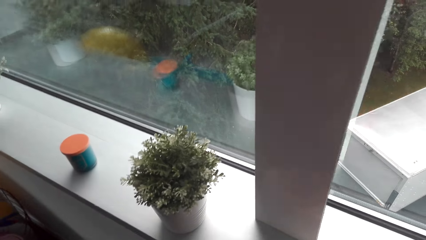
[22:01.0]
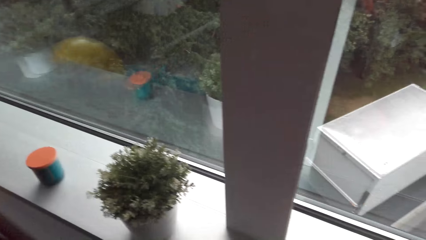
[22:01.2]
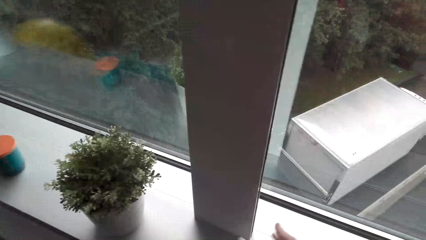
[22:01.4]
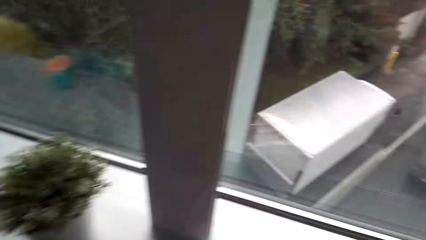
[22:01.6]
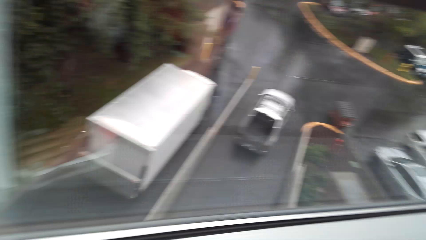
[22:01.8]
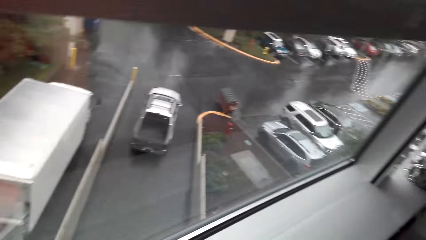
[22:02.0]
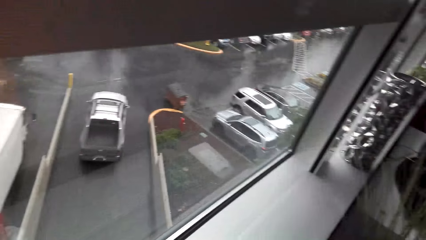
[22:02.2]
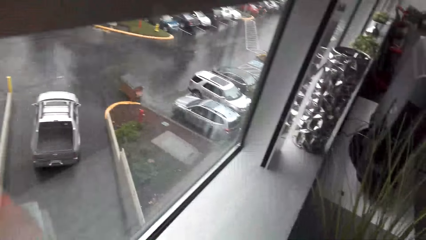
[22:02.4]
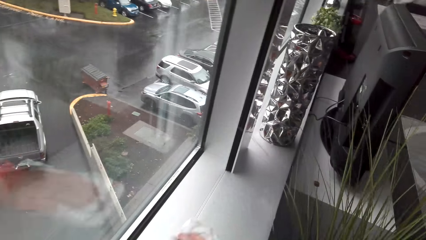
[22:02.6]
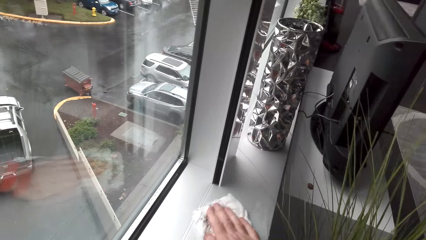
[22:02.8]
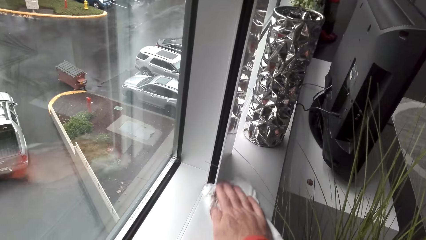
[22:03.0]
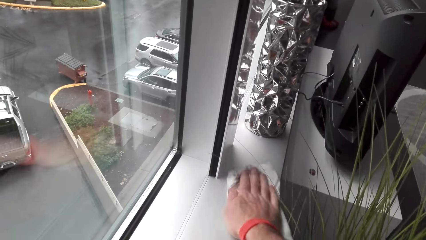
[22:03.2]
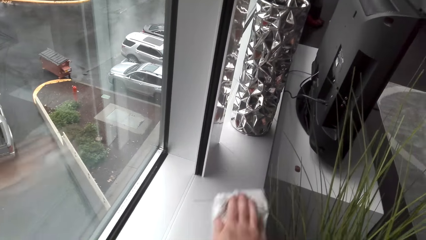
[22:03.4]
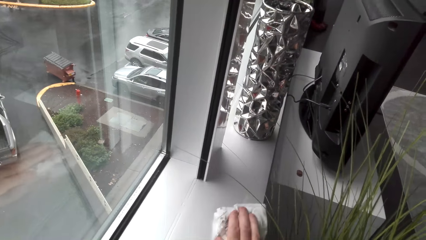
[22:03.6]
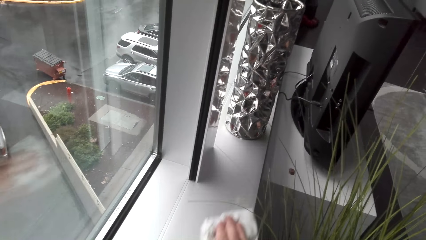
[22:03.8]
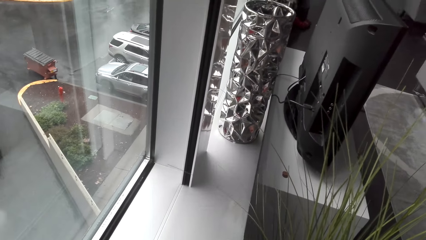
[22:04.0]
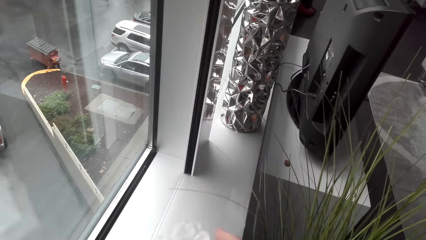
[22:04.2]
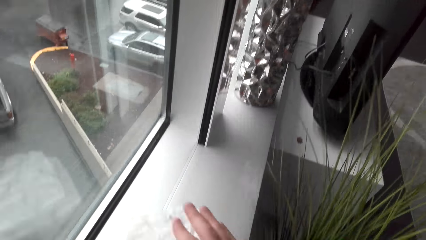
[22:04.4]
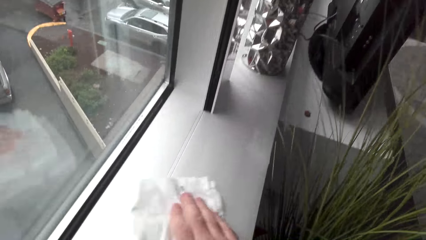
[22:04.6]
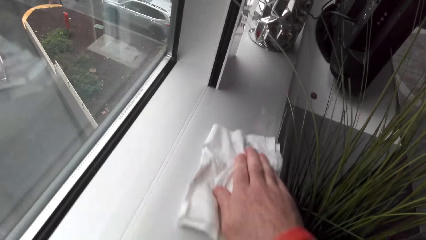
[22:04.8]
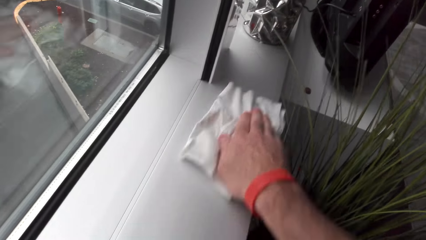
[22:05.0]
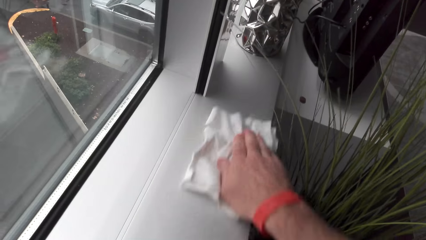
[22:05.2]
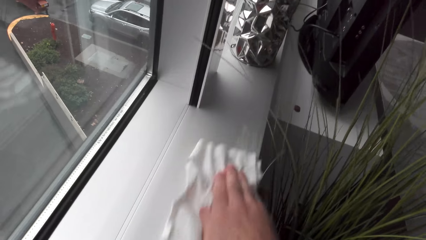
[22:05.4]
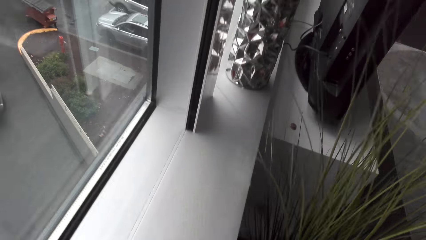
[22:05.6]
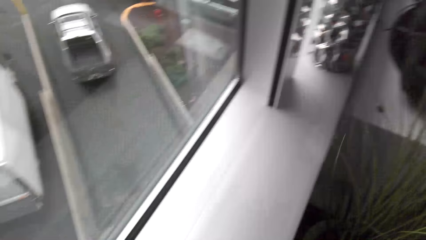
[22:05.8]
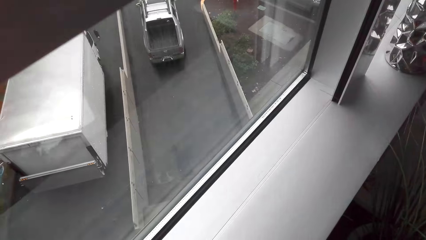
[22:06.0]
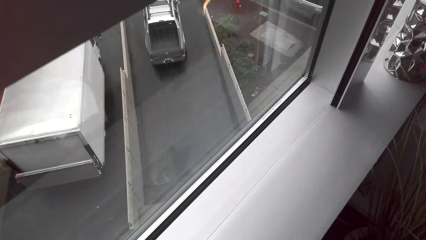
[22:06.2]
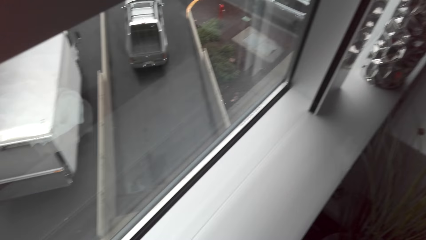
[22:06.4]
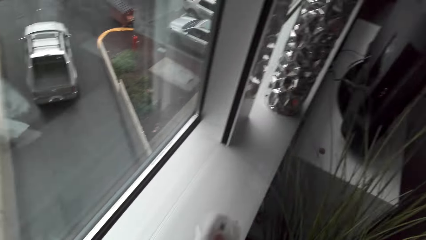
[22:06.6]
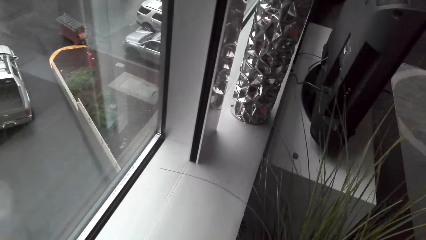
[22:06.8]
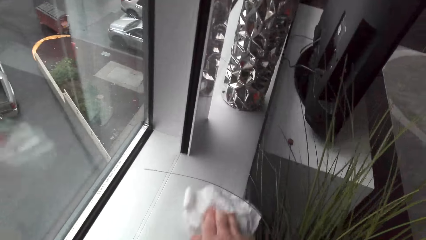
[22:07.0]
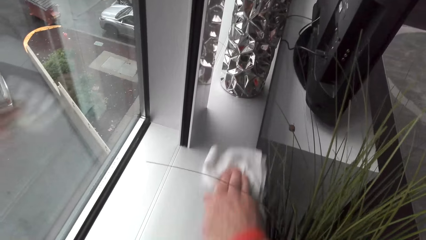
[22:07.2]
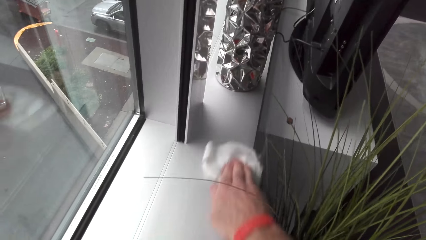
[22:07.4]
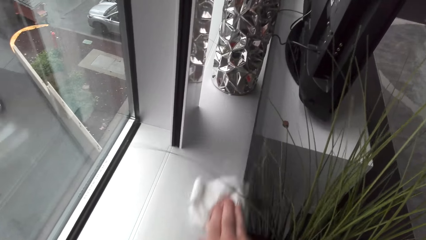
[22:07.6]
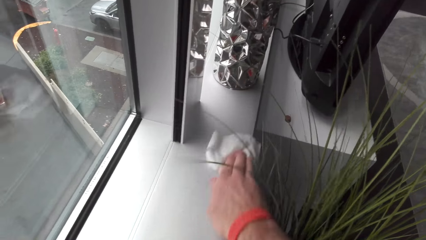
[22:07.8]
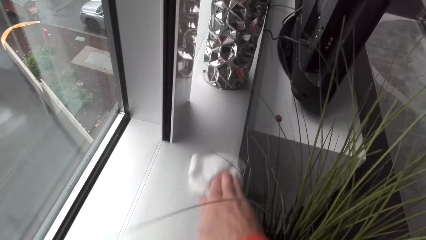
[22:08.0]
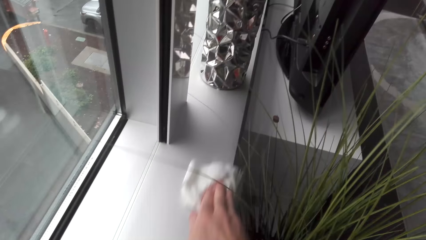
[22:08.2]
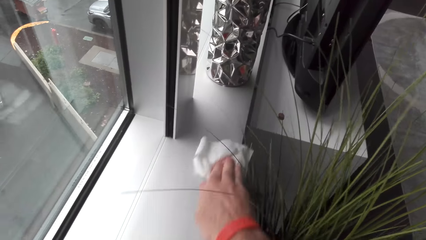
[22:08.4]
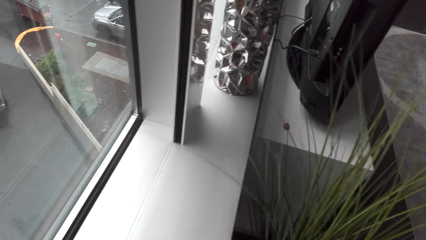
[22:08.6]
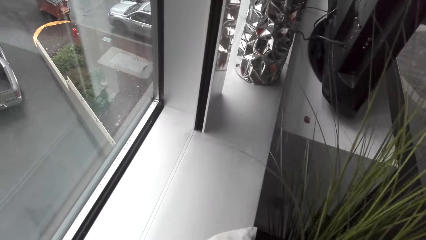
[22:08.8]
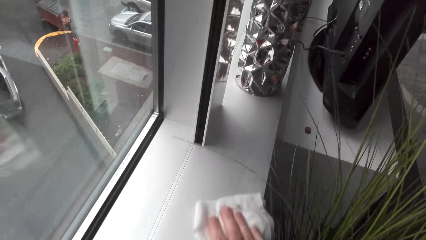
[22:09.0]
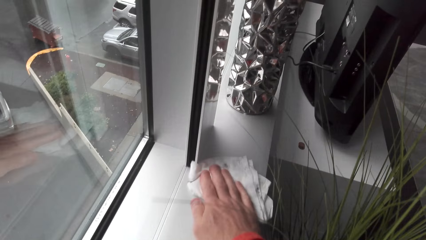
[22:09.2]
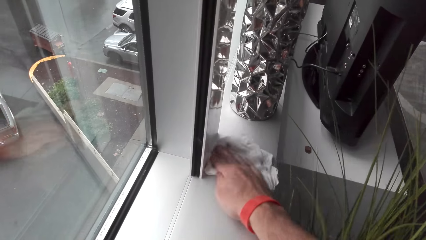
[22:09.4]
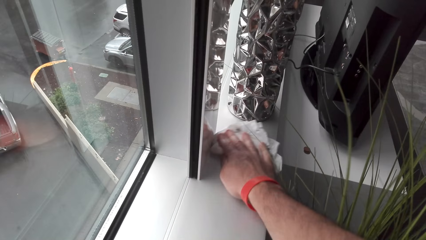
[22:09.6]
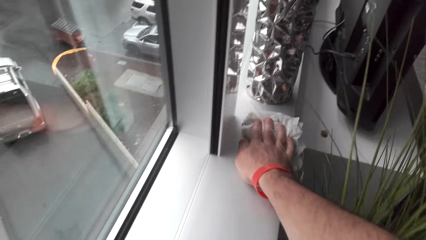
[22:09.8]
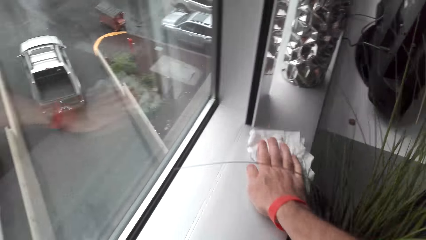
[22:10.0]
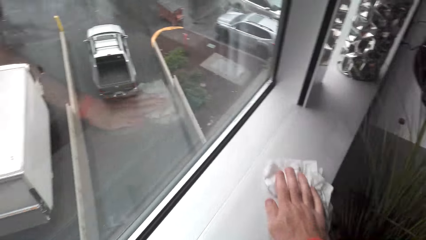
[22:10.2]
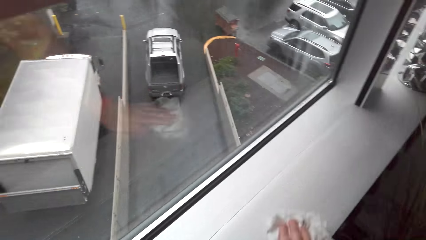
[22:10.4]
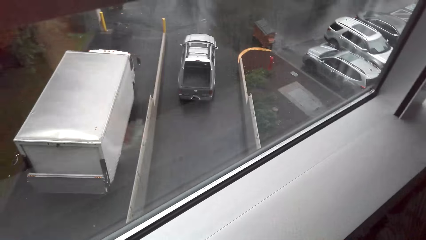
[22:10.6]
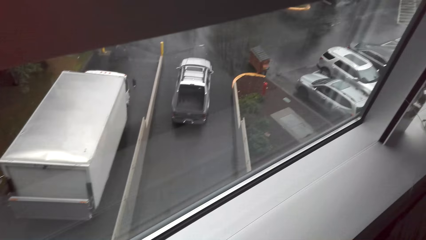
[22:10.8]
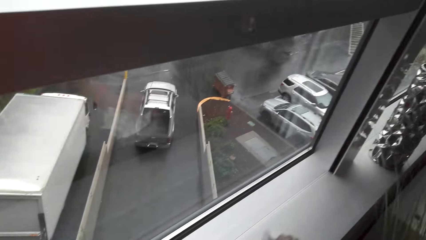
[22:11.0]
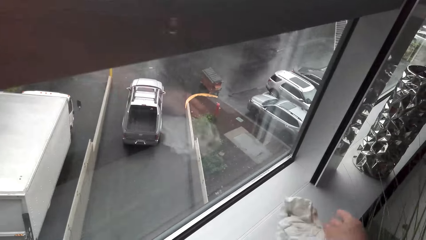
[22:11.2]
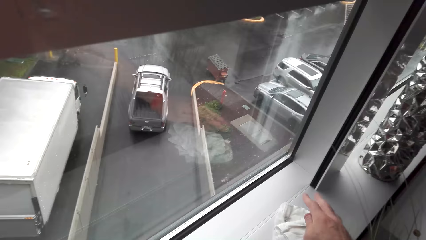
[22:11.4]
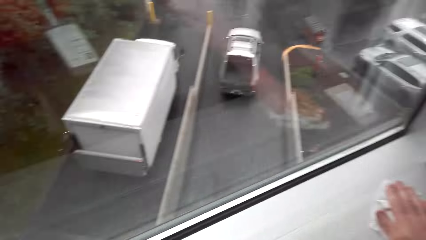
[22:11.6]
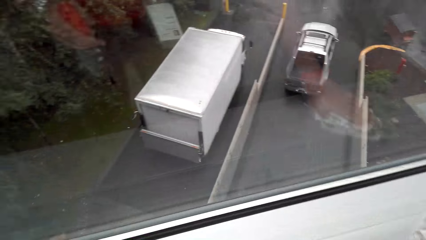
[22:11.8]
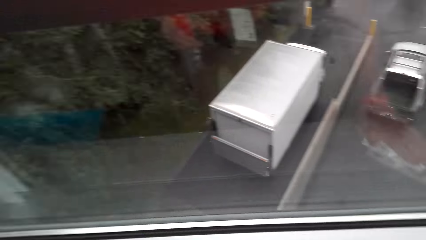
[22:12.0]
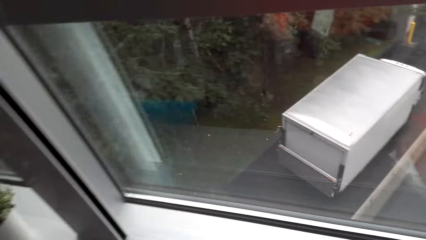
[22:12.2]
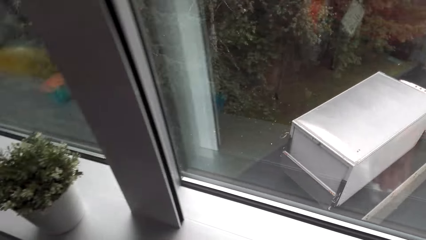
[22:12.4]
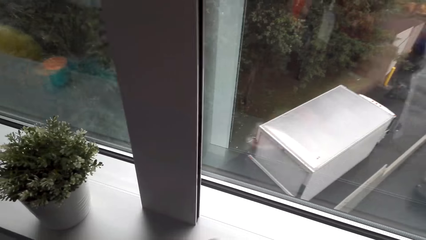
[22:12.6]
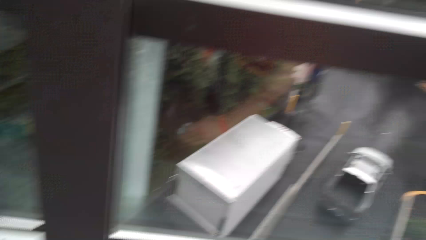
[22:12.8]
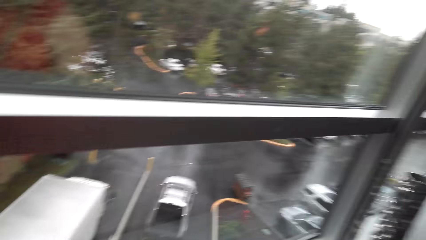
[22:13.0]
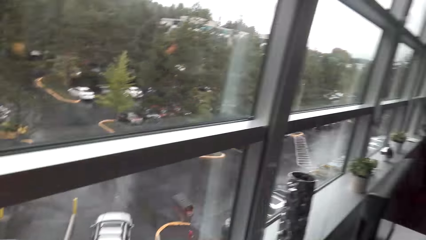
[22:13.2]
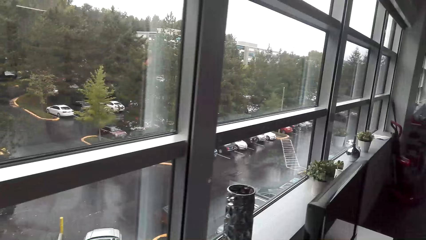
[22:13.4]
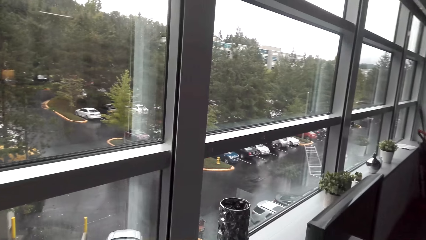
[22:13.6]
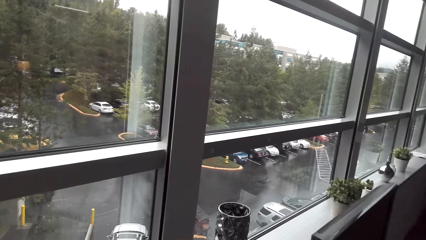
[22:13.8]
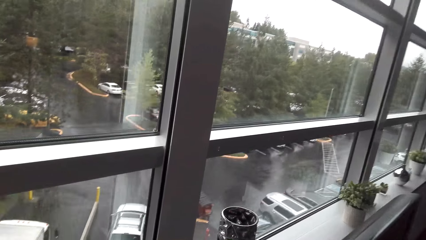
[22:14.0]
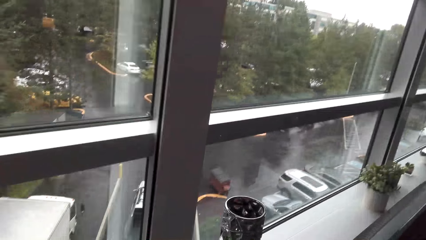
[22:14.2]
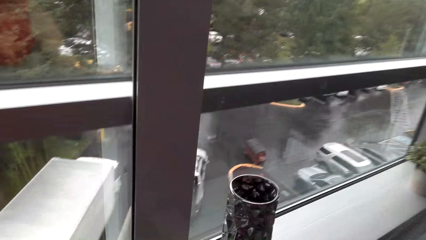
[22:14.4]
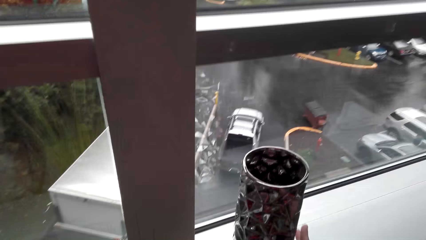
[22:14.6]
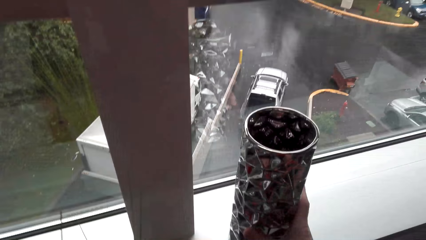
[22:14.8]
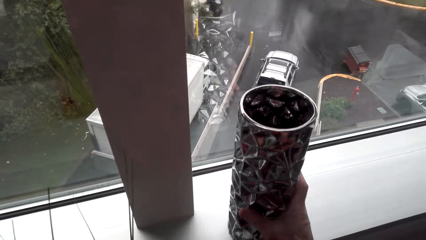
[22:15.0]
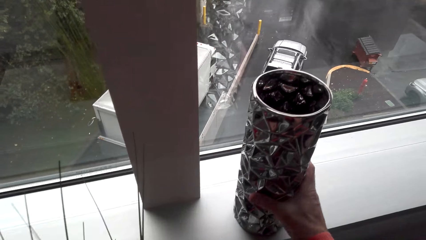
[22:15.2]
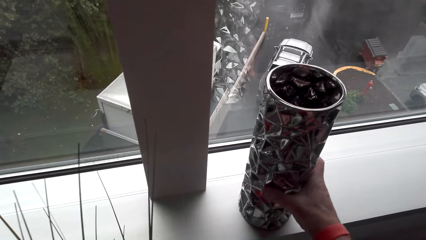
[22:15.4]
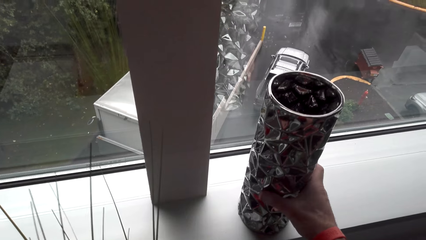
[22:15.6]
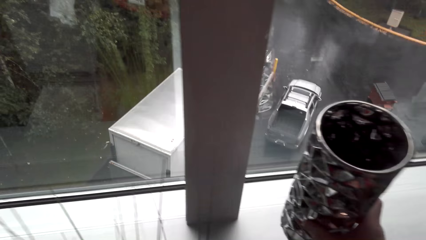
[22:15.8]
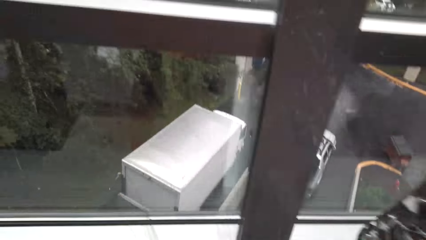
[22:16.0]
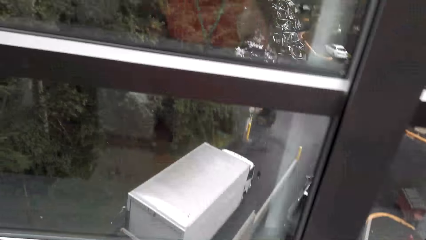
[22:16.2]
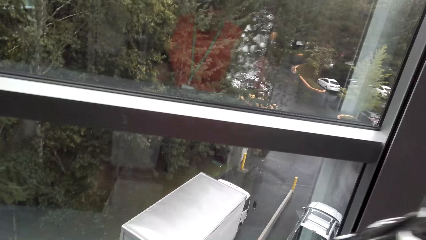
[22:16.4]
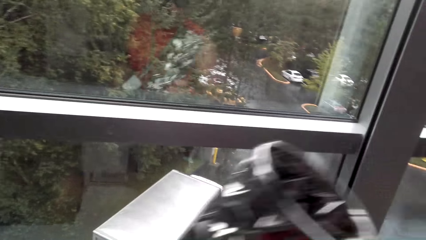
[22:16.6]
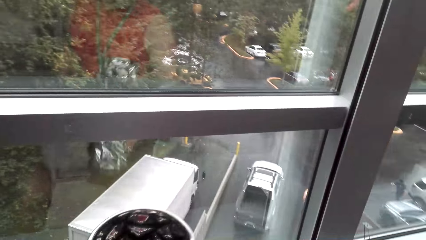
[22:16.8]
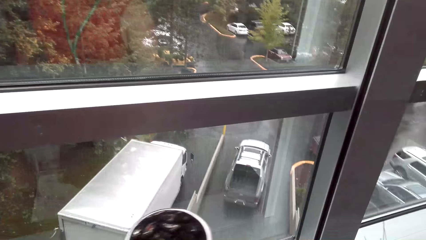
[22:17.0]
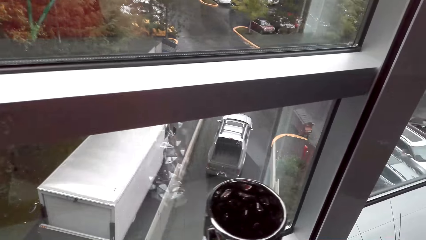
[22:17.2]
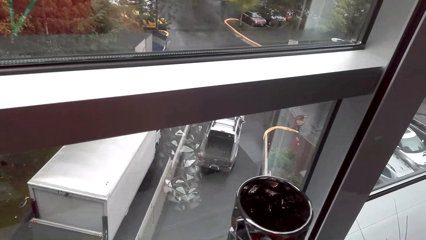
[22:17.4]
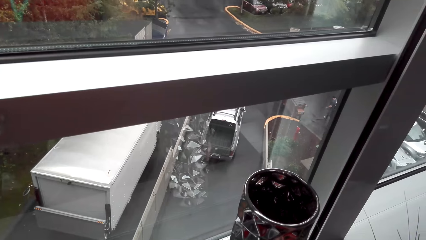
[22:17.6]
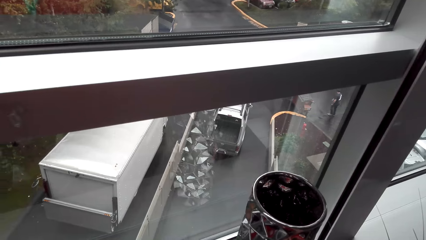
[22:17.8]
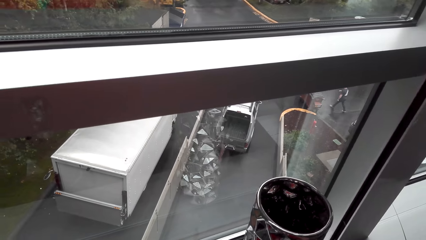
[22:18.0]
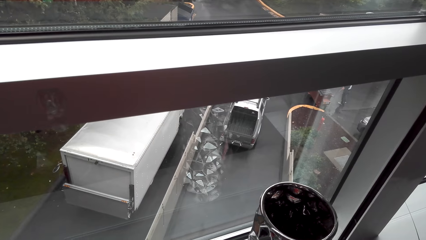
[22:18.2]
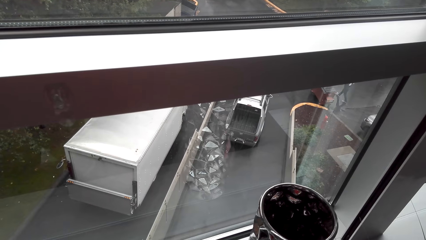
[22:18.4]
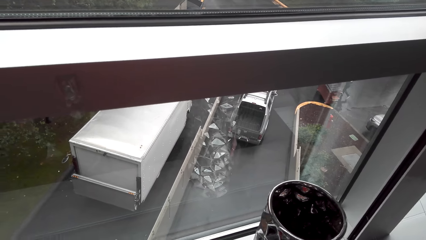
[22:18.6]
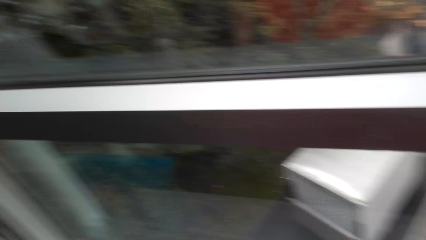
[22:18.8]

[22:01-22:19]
The camera wearer scrubs the surface. They move the vessel.
